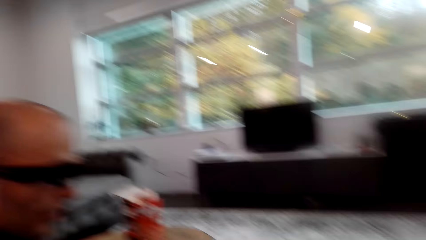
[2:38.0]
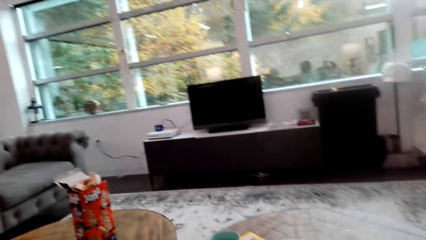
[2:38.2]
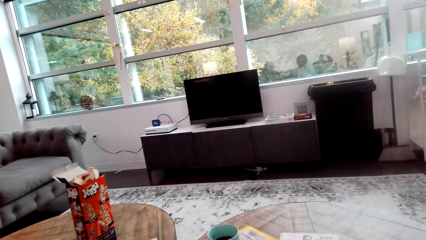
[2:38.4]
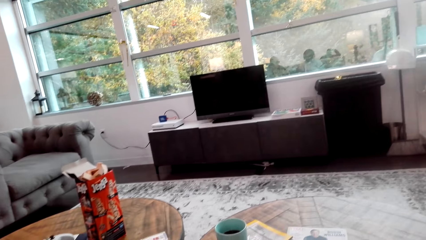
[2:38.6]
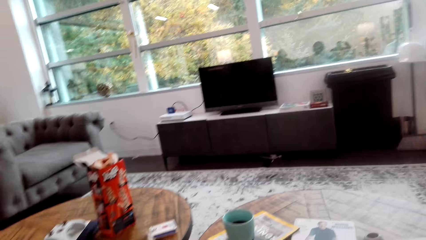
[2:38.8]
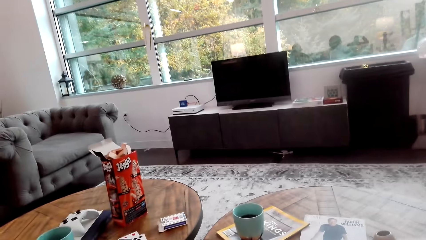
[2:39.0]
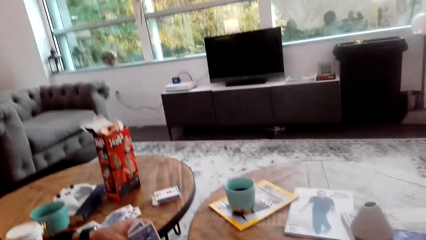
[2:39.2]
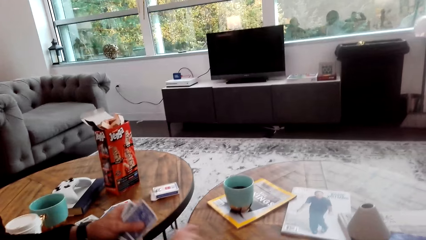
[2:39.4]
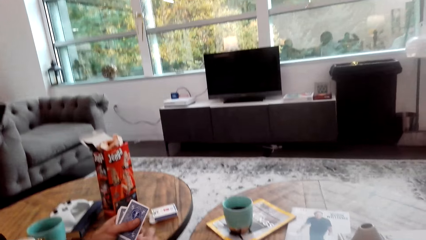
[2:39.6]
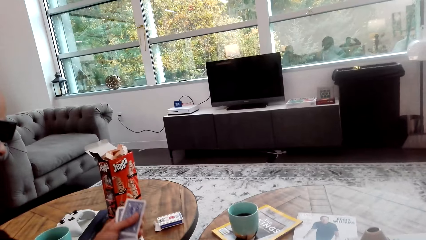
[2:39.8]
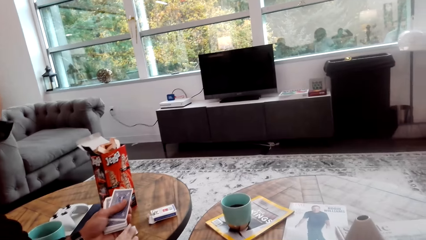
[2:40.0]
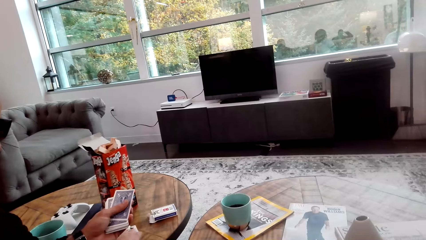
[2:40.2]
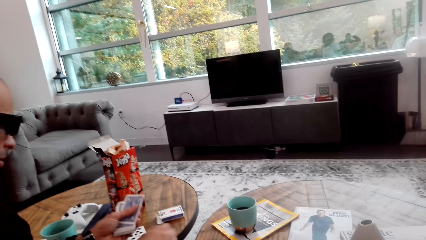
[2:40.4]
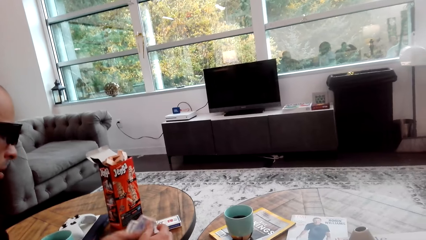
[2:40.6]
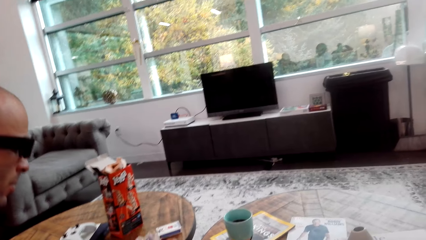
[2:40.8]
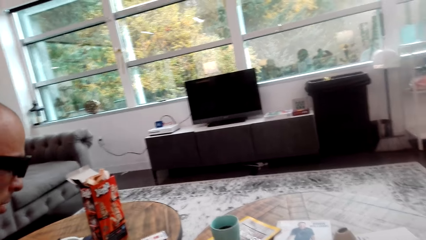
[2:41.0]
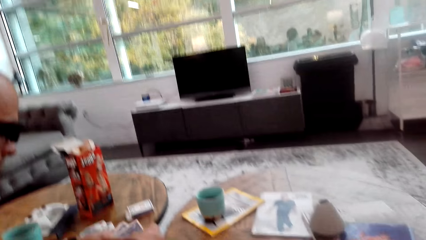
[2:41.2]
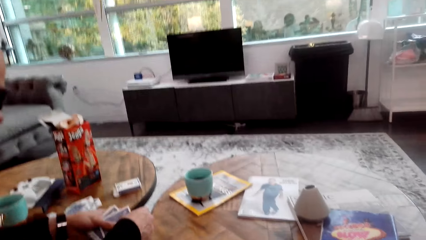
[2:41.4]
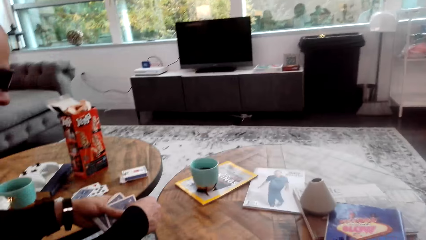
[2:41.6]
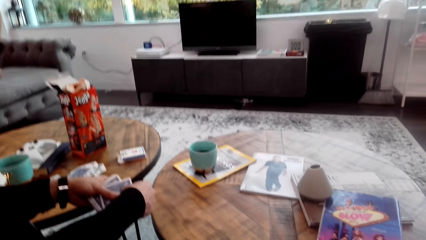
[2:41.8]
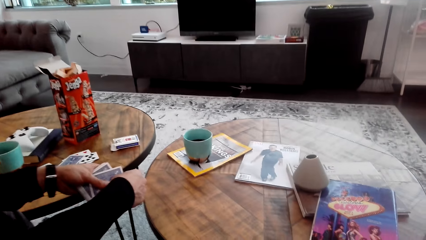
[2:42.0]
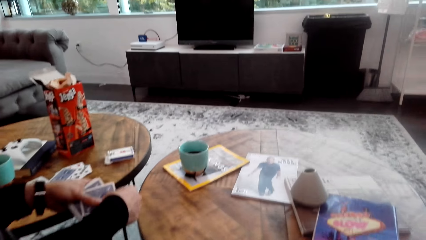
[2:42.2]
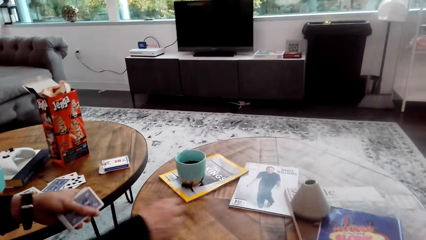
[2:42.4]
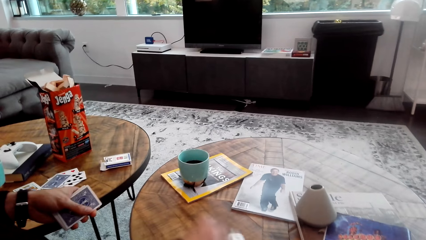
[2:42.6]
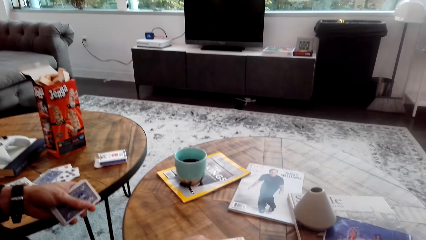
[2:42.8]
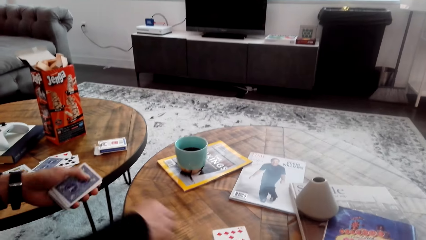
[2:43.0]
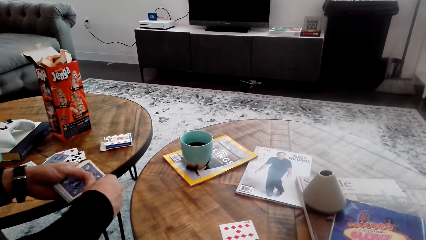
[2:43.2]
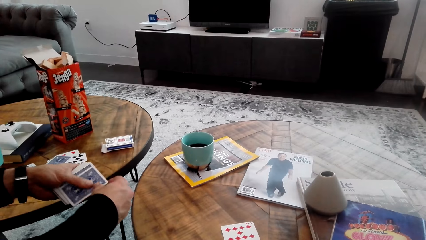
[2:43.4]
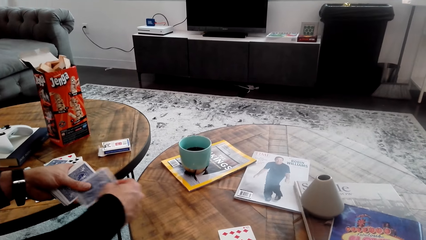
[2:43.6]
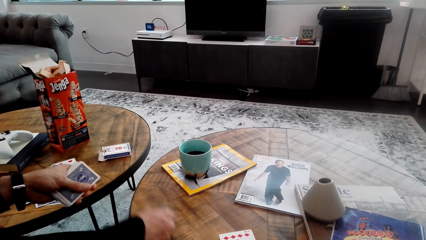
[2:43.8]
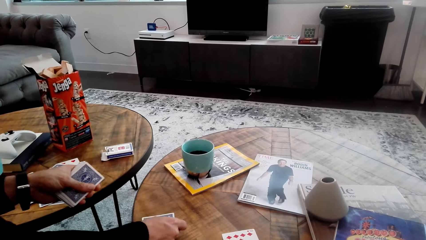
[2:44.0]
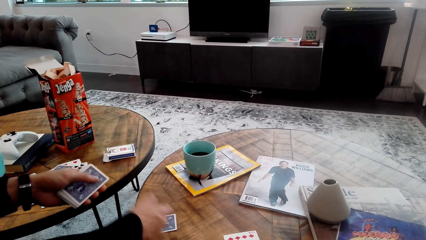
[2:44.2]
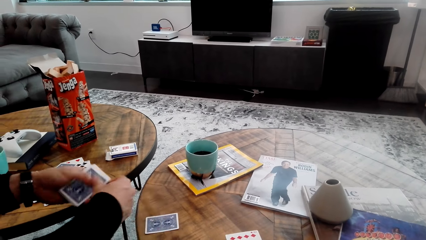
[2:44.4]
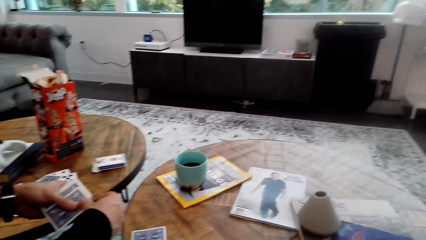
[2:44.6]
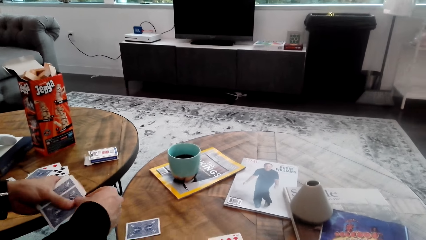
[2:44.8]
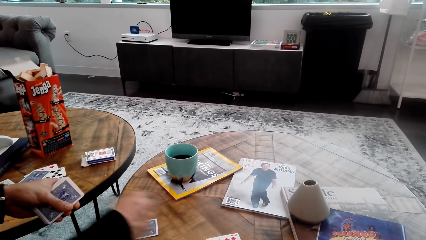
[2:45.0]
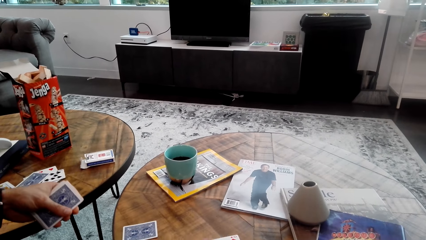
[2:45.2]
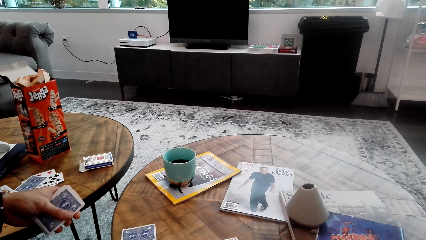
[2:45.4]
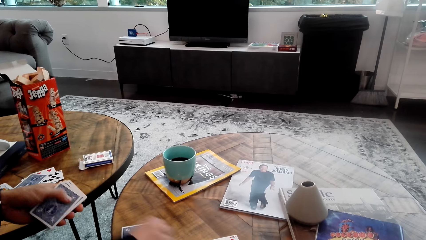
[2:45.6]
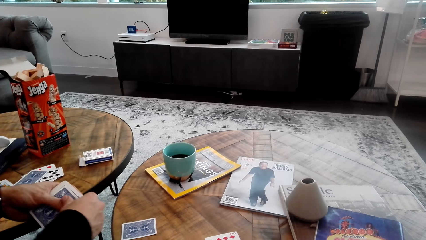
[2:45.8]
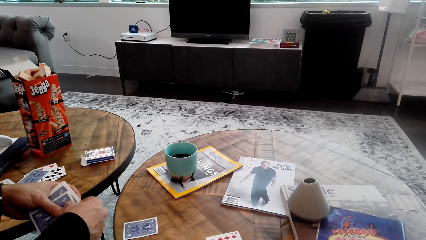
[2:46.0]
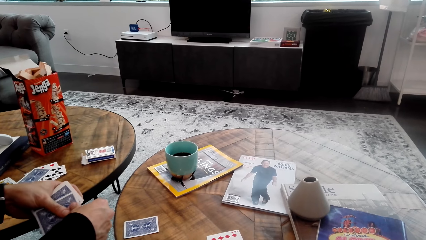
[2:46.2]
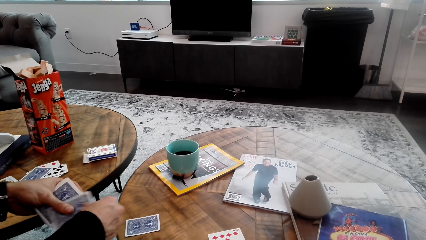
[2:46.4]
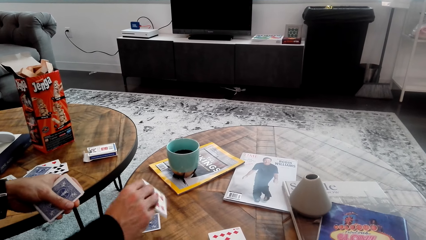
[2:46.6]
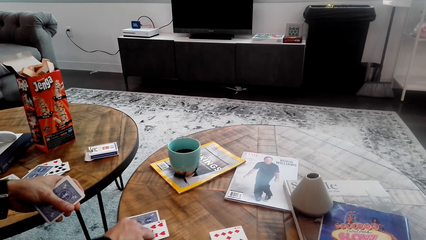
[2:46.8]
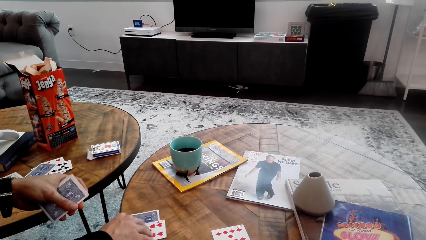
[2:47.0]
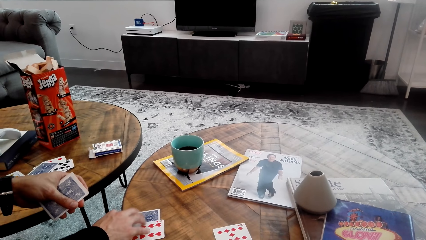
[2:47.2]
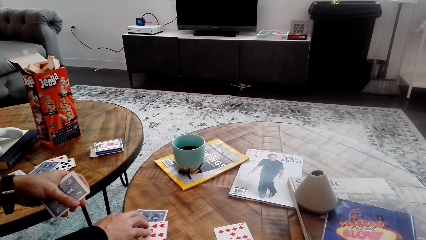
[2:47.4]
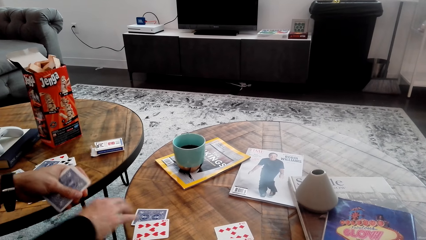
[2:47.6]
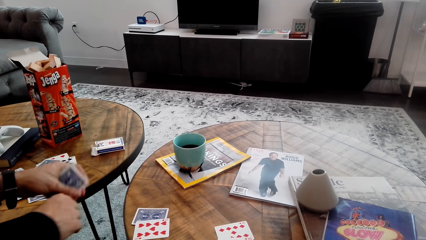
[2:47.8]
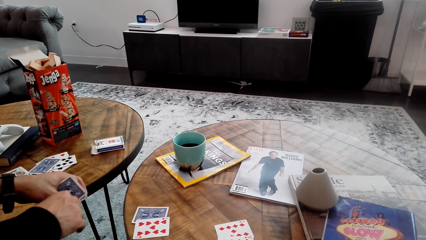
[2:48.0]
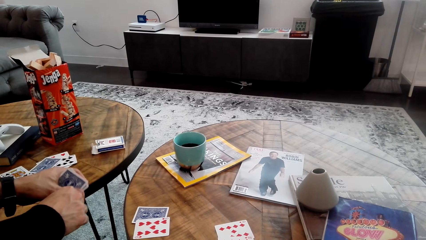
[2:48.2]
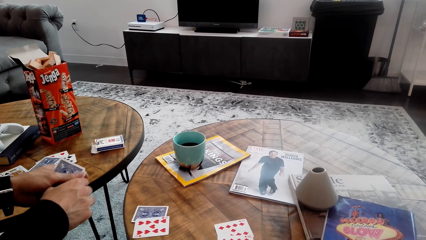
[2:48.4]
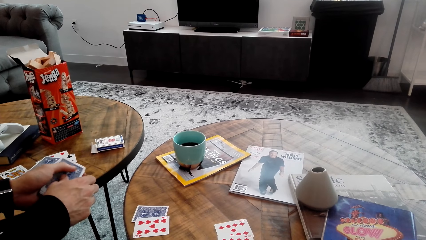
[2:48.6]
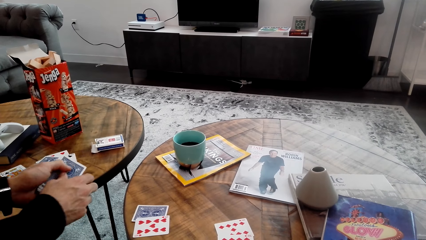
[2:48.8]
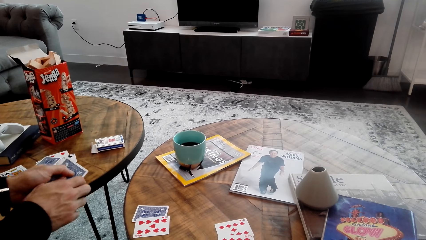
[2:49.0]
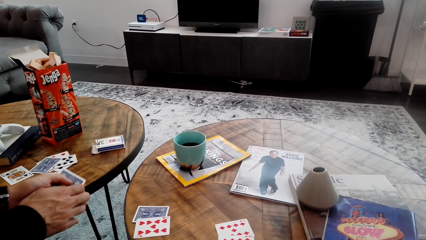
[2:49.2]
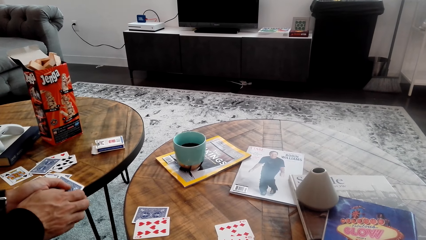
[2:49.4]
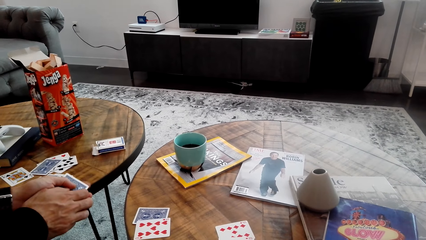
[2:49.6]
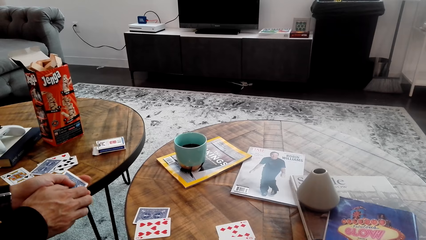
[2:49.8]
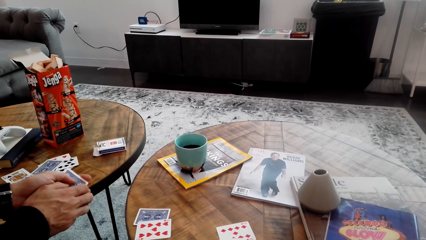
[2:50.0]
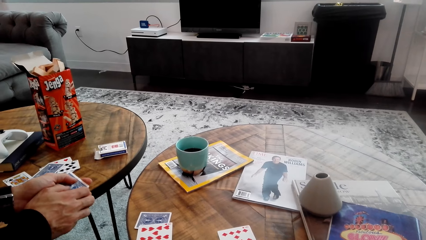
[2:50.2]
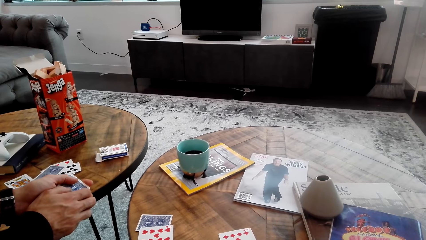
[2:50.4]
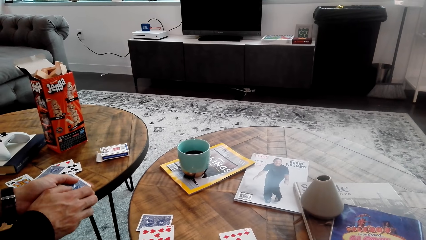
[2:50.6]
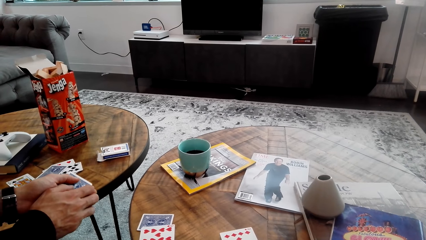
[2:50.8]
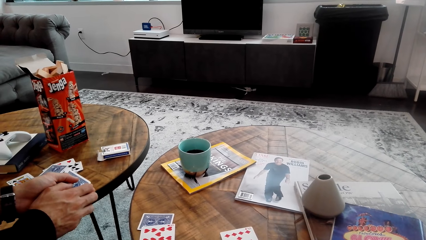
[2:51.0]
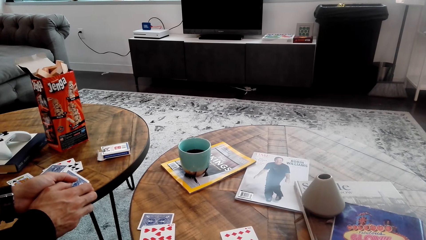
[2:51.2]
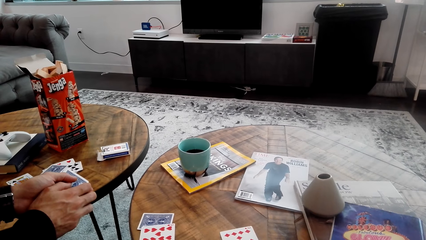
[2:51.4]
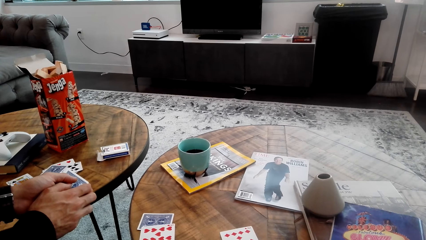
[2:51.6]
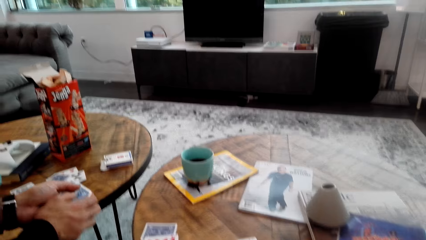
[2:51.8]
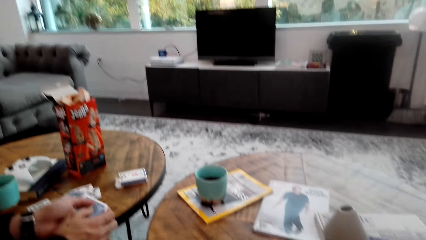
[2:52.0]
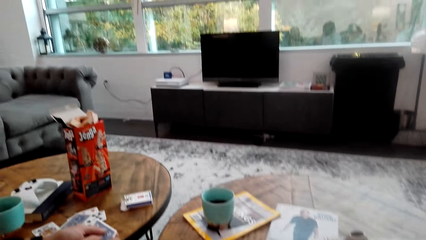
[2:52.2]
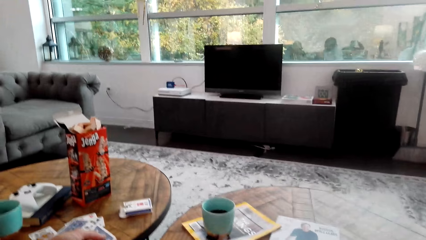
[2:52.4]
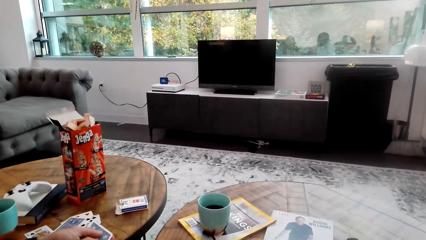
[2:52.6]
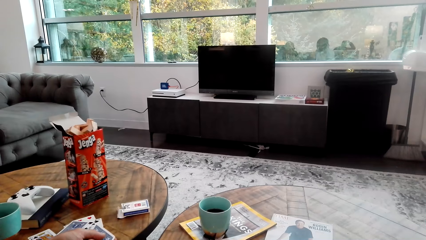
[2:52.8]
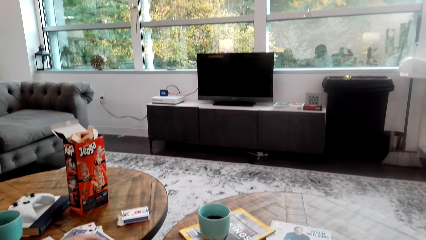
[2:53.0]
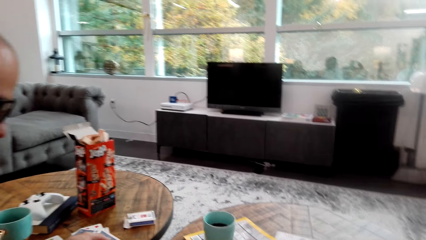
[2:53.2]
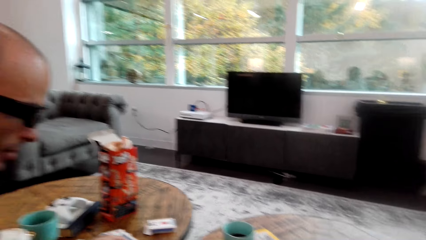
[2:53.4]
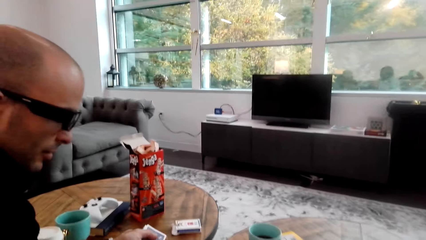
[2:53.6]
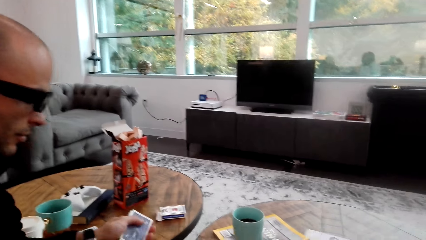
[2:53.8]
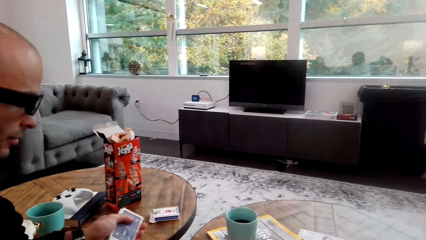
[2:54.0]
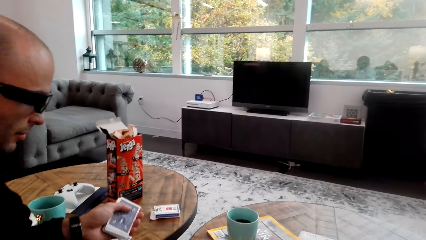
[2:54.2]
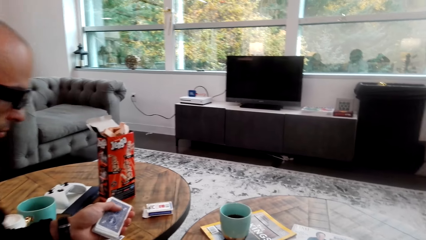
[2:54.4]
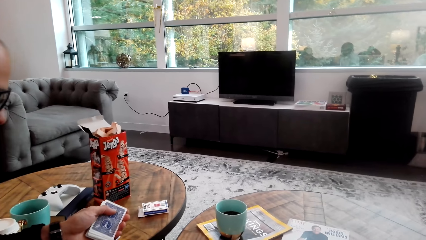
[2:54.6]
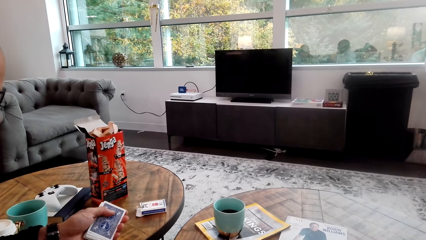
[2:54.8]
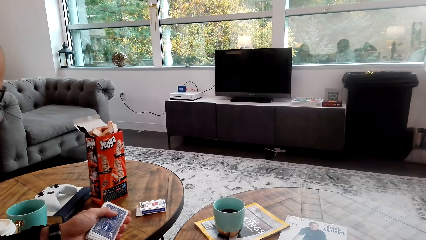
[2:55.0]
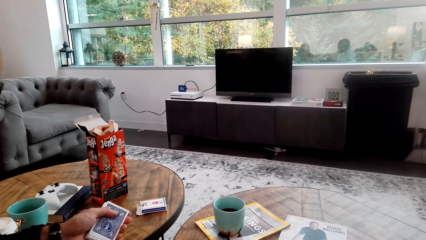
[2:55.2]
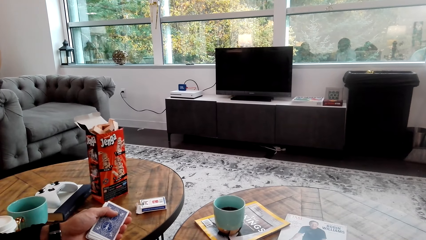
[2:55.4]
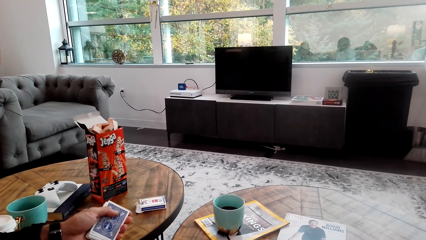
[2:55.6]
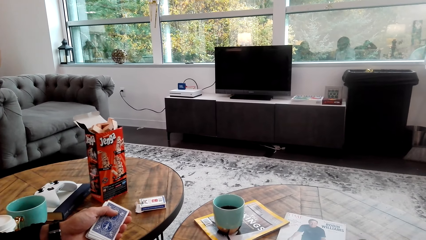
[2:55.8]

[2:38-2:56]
A man picks up cards on the table. He places cards on the table. He distributes cards on the table. The camera wearer looks around.
